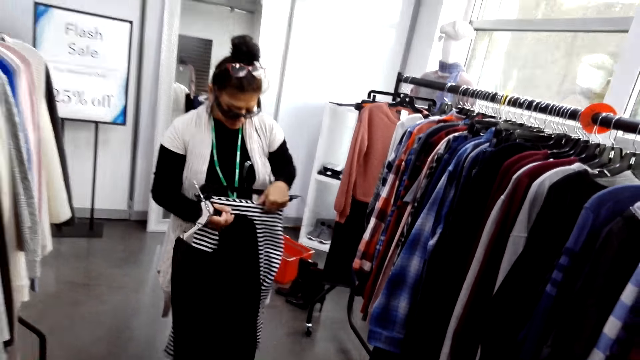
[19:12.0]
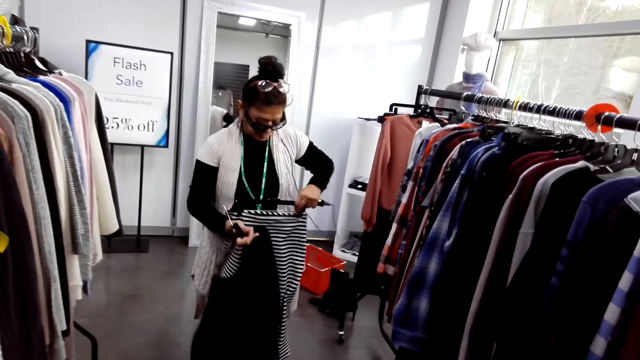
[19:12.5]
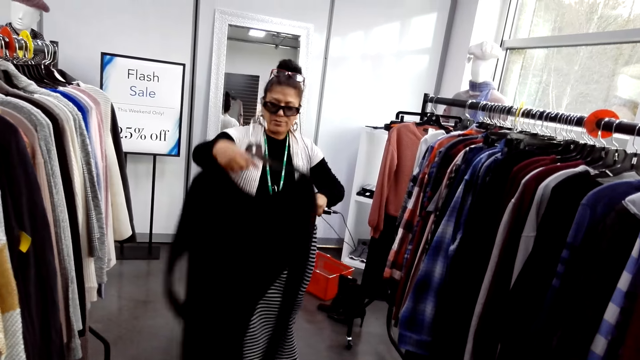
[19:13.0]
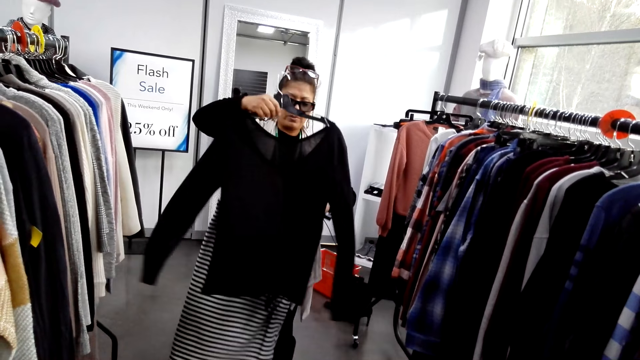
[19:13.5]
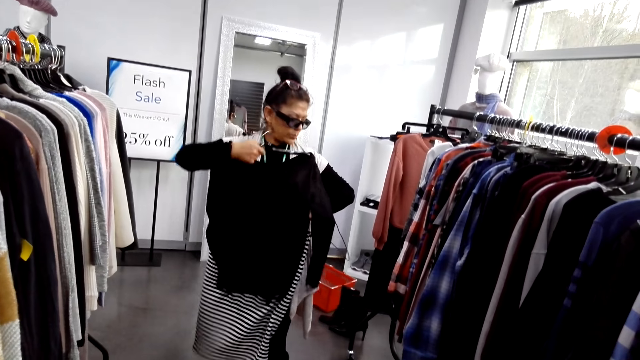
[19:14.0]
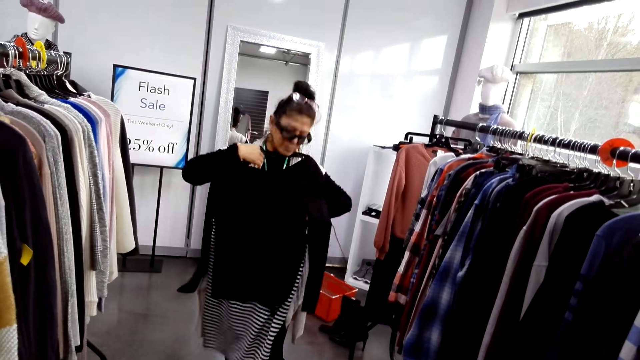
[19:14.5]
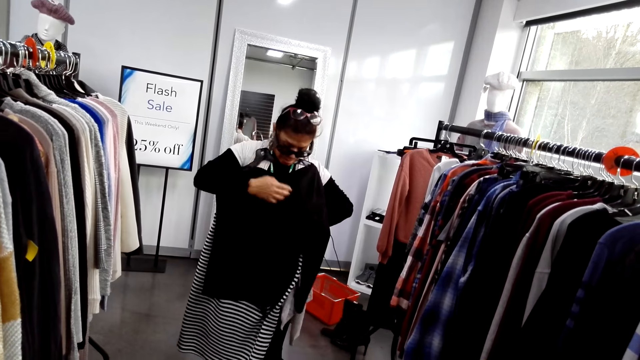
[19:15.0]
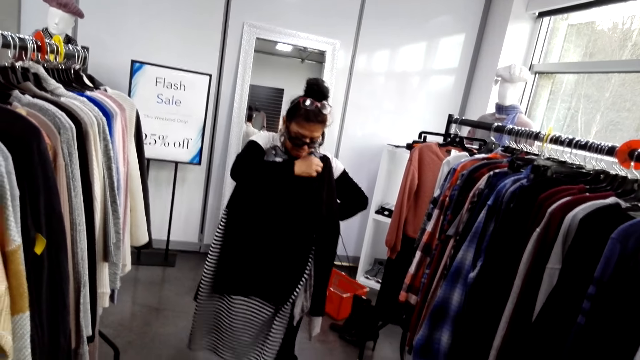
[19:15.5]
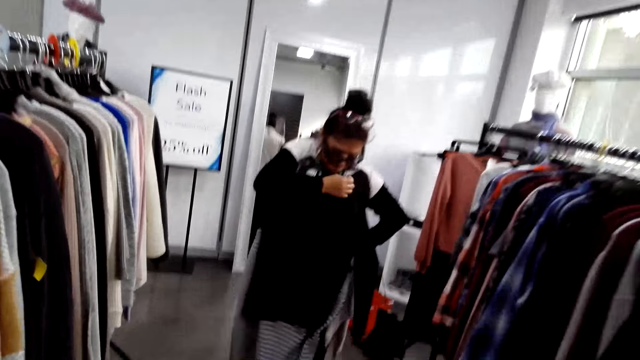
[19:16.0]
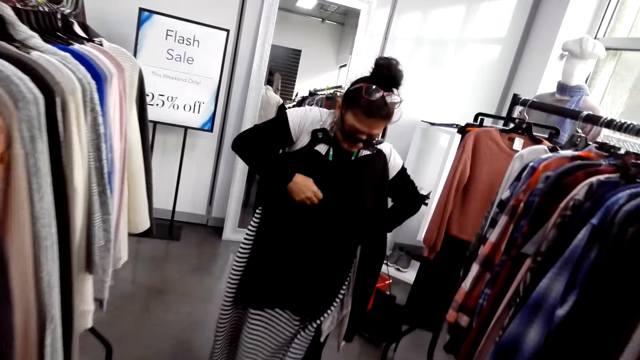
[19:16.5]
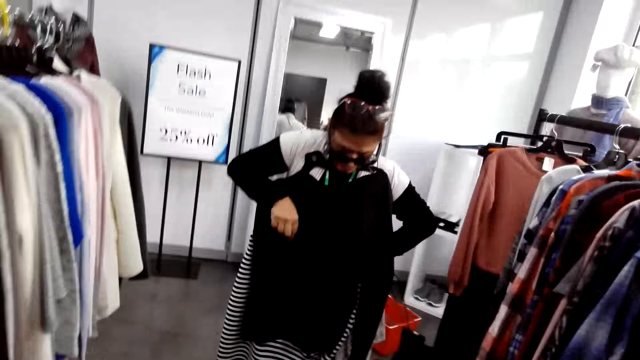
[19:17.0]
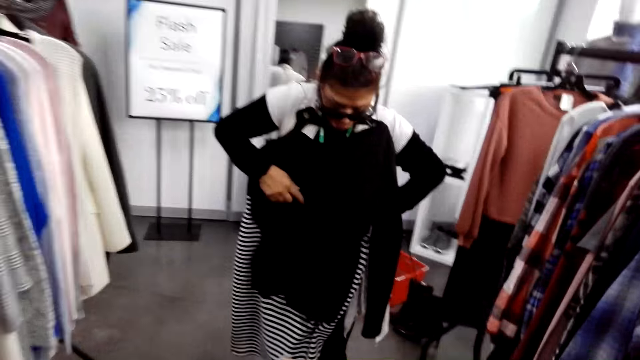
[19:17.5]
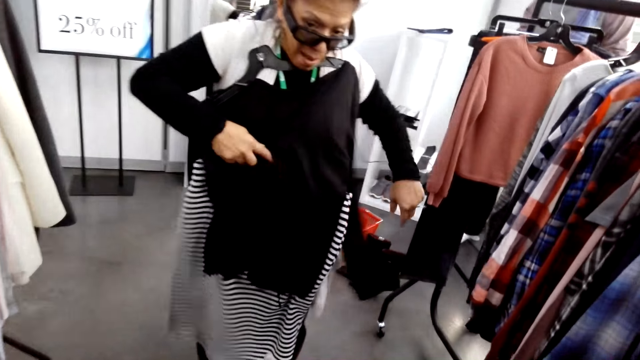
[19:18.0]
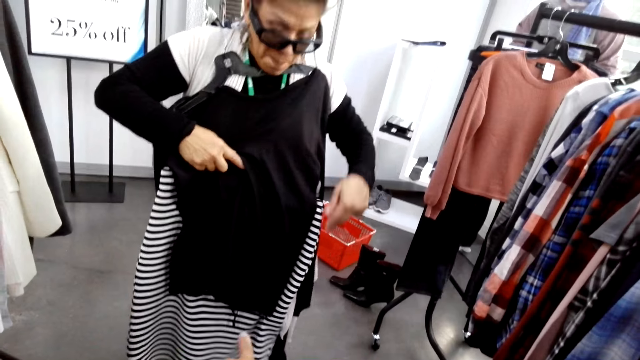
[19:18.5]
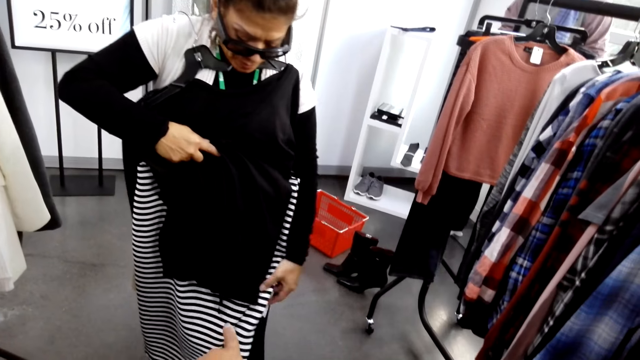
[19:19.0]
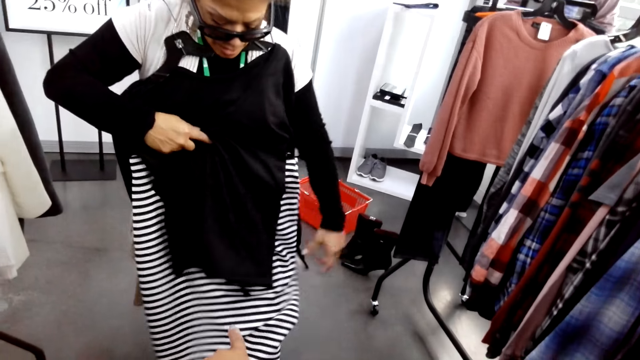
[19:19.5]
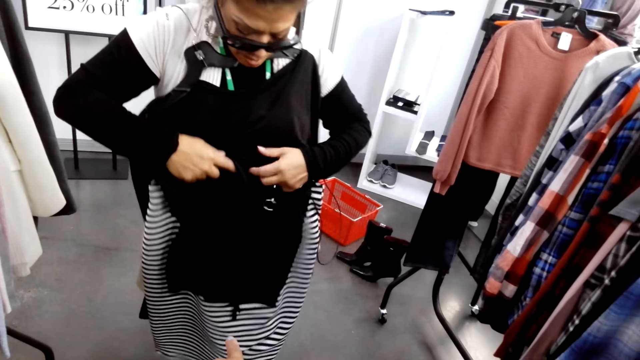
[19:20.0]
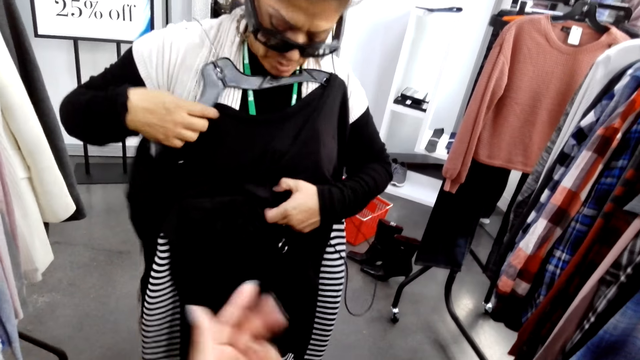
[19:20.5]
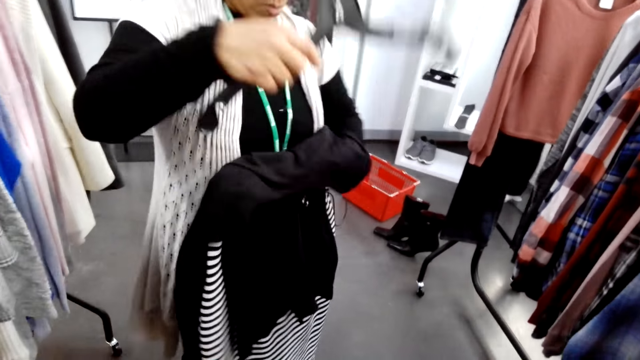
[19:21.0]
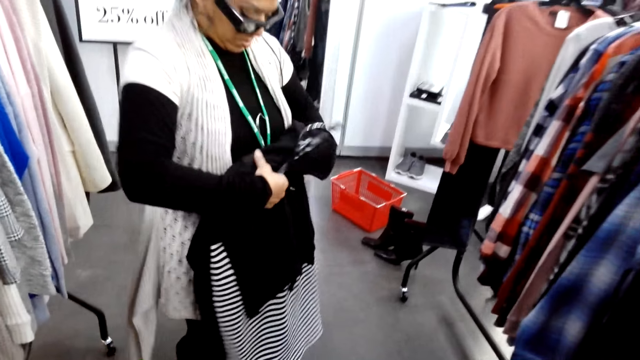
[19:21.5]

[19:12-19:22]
The camera wearer walks around. A man holds cloths on a hanger.

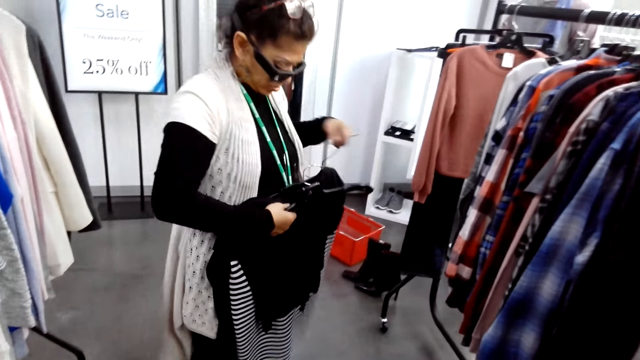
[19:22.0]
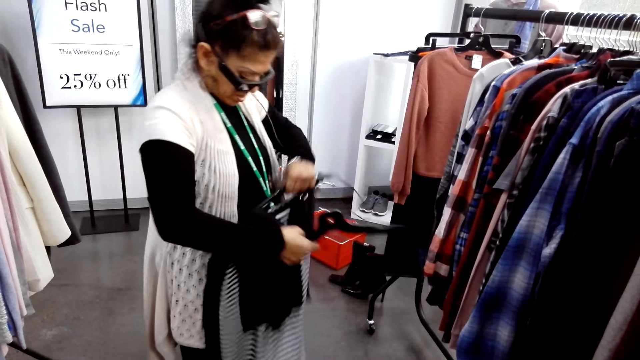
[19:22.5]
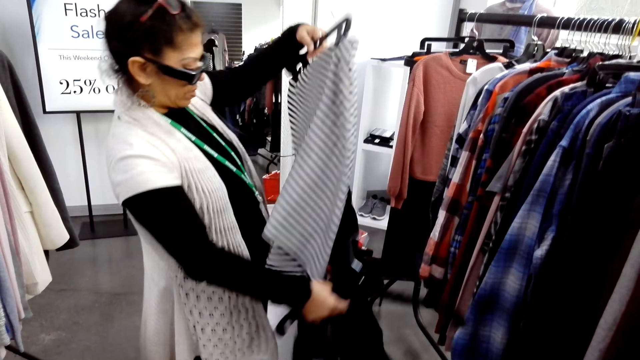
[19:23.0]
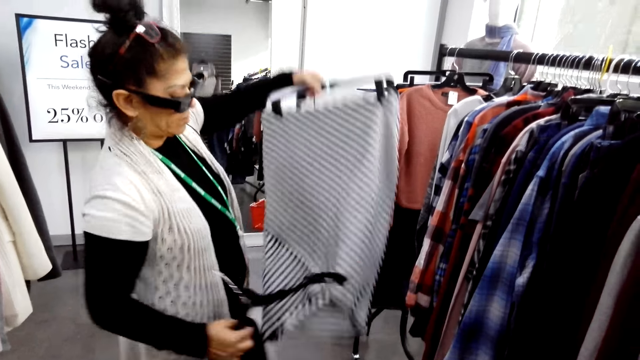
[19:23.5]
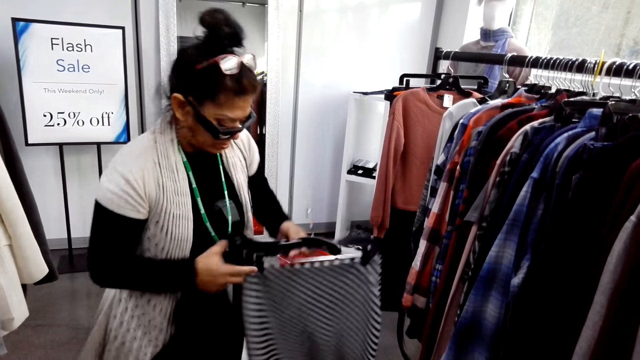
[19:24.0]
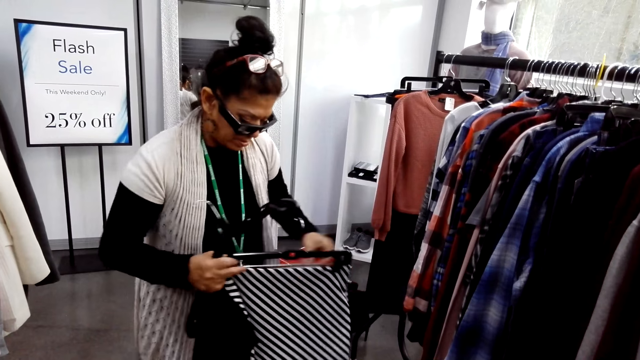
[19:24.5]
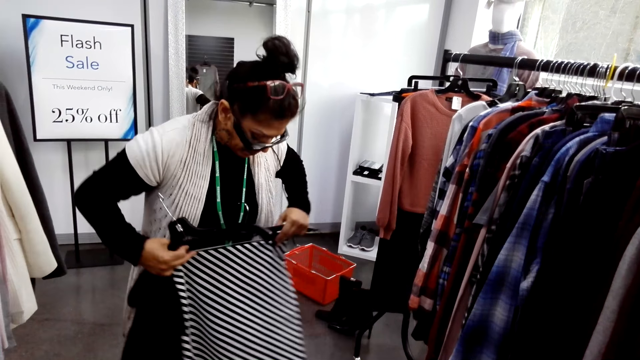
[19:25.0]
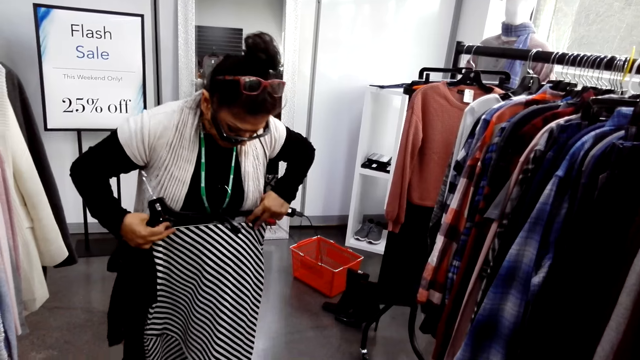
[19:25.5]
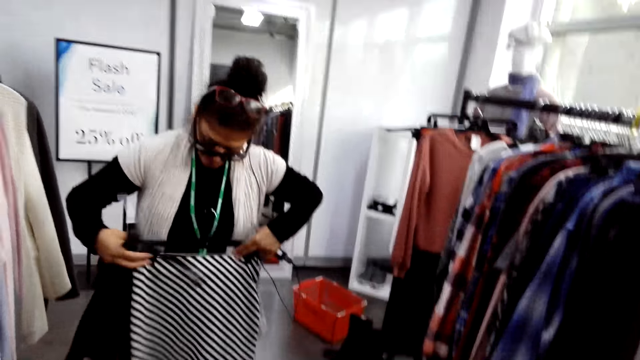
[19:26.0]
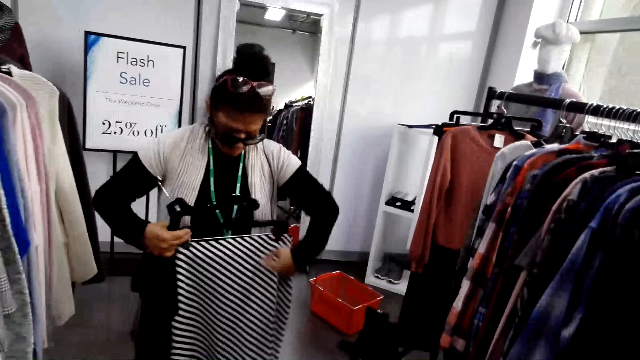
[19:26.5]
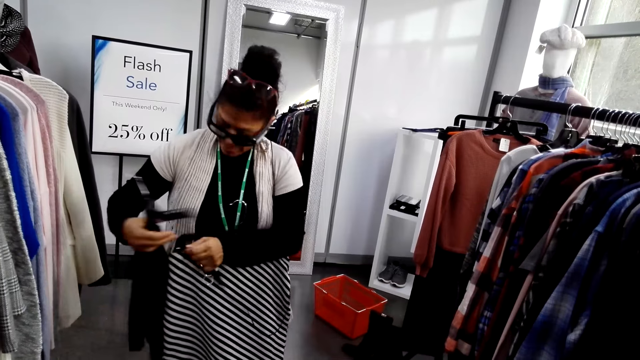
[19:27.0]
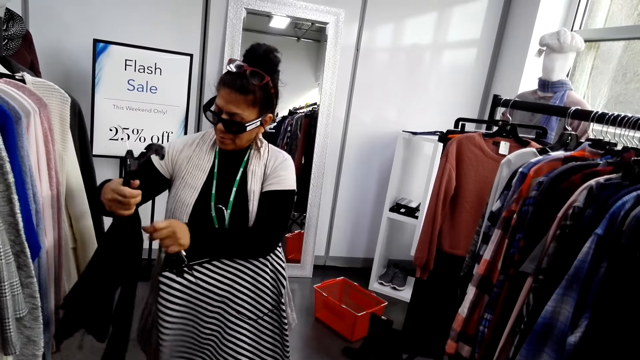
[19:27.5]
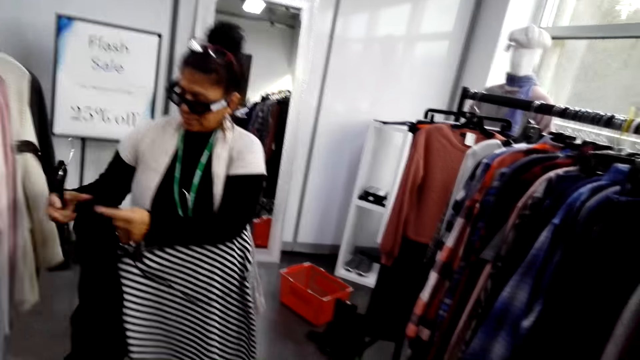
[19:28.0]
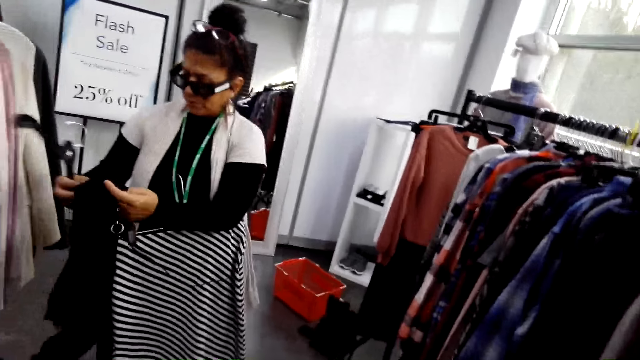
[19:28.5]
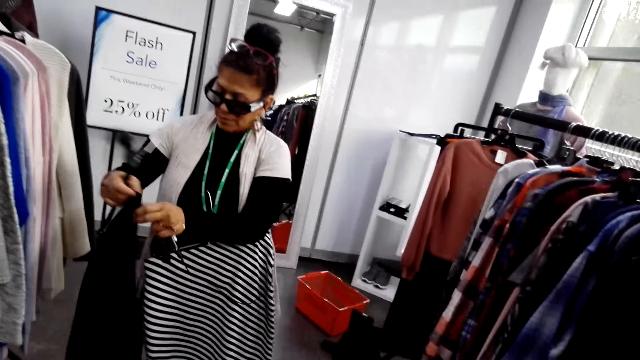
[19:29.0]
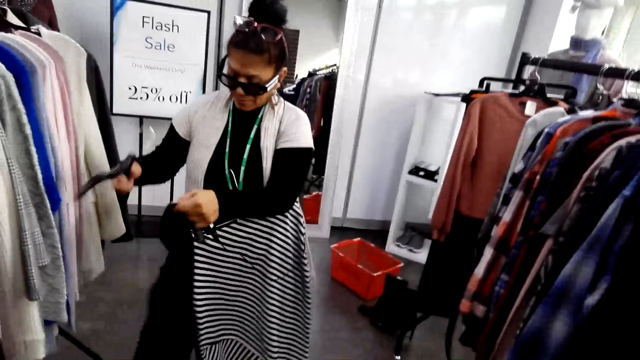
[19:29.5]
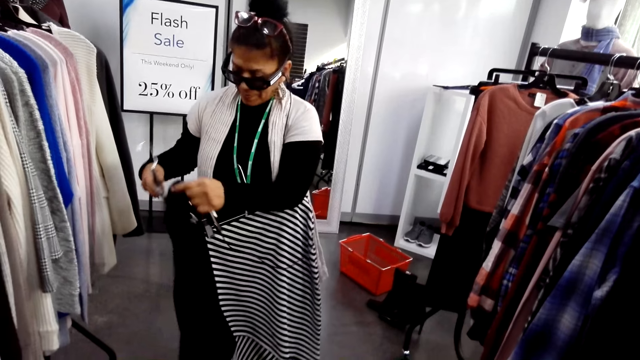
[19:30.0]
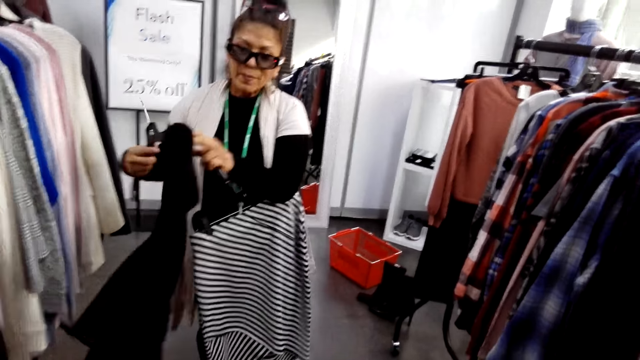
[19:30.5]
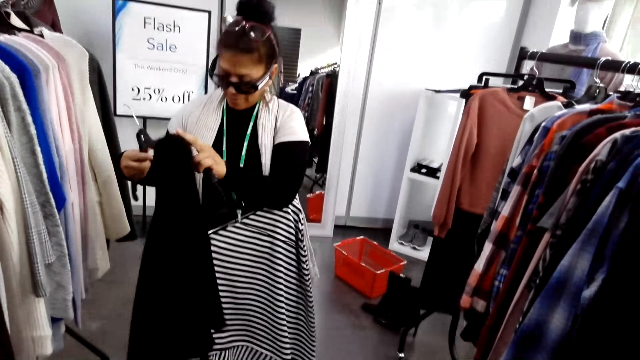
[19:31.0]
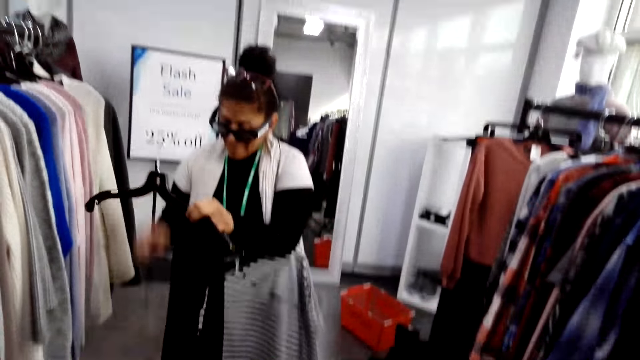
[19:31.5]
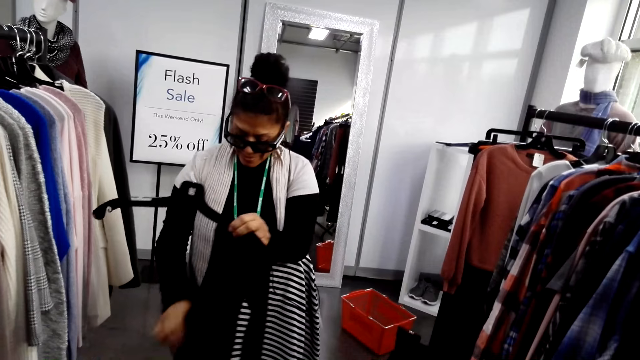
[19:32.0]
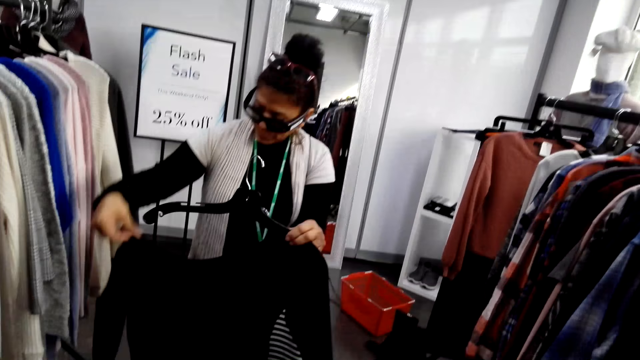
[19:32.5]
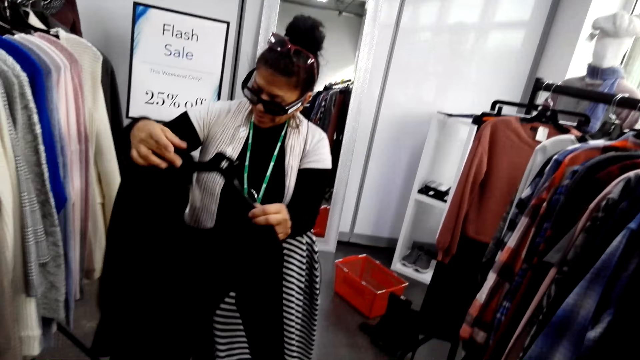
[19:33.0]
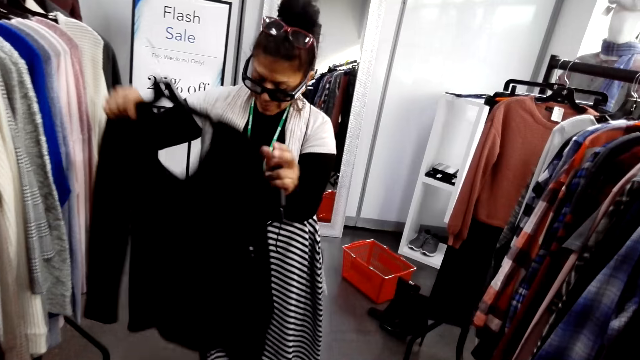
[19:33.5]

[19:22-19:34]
A man holds a hanger. The man holds cloths on the hanger. The man puts a cloth on the hanger.
